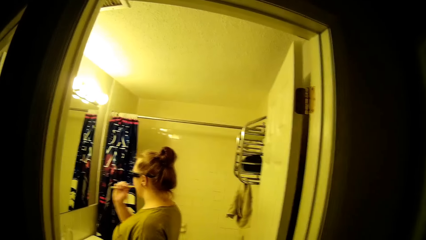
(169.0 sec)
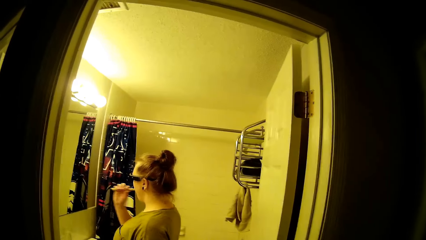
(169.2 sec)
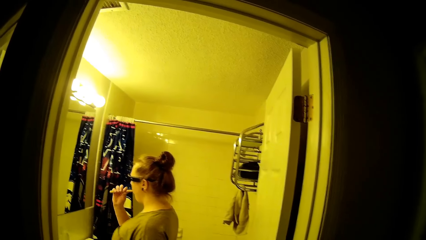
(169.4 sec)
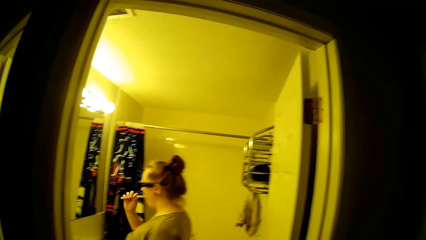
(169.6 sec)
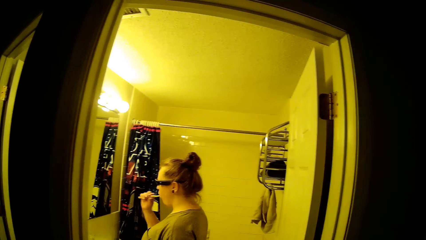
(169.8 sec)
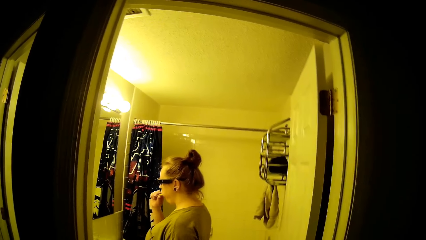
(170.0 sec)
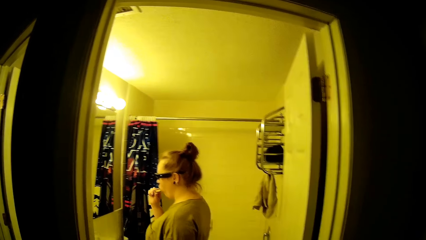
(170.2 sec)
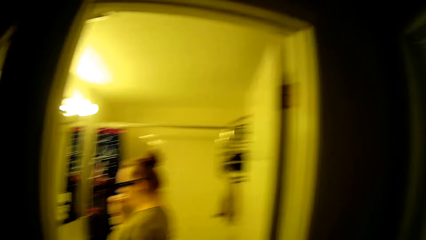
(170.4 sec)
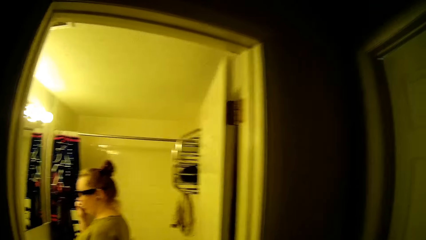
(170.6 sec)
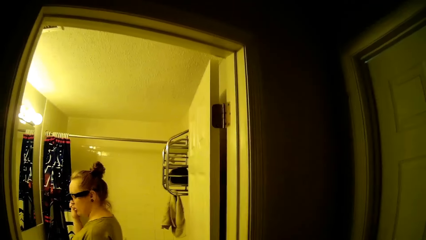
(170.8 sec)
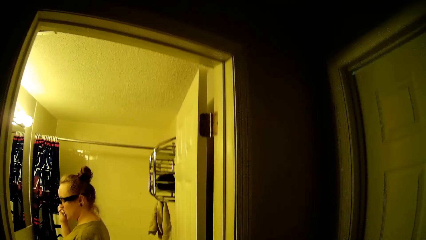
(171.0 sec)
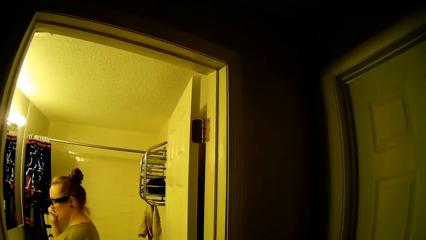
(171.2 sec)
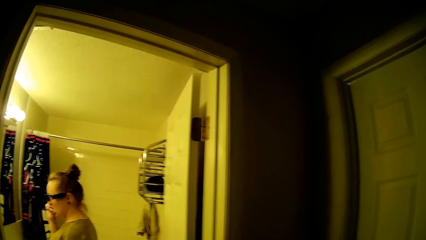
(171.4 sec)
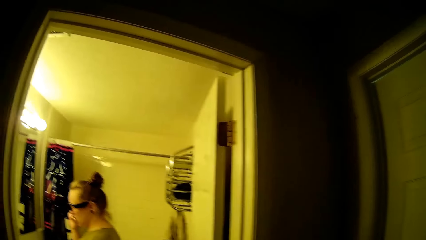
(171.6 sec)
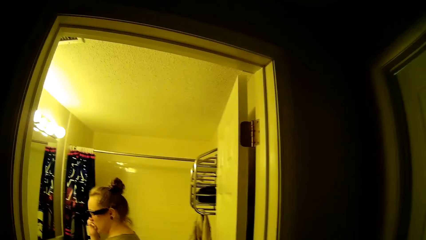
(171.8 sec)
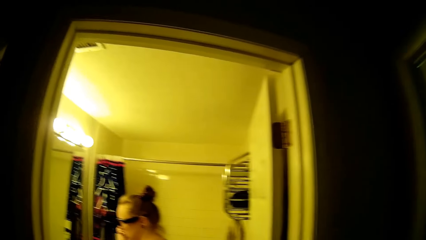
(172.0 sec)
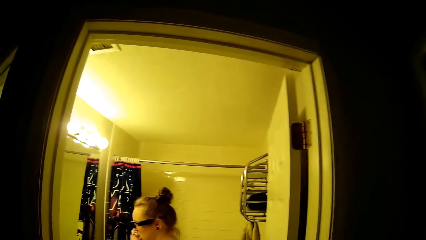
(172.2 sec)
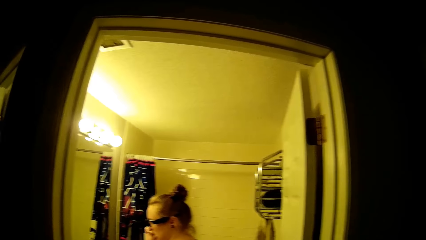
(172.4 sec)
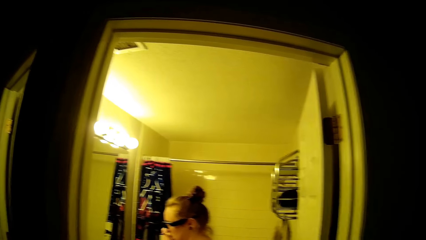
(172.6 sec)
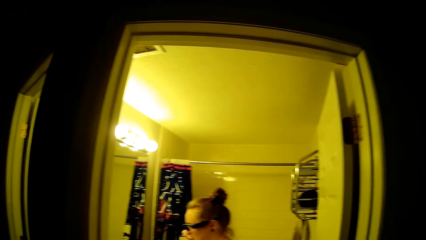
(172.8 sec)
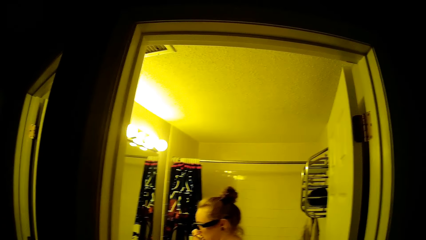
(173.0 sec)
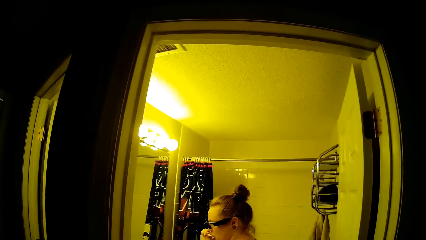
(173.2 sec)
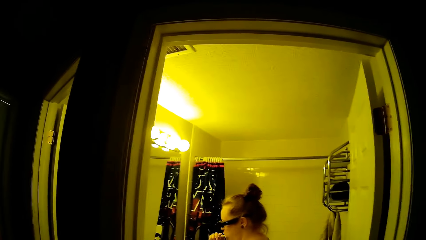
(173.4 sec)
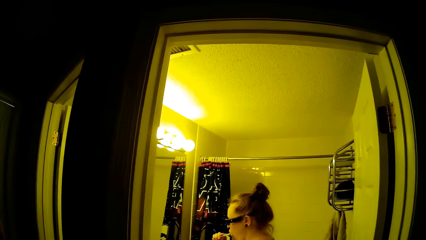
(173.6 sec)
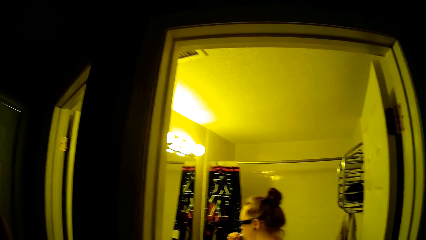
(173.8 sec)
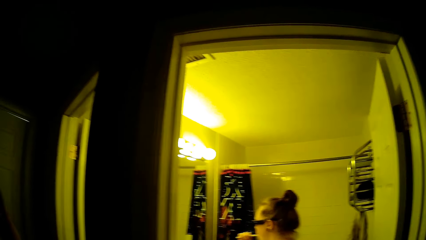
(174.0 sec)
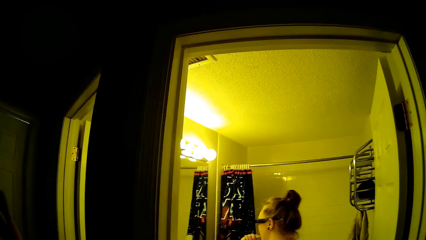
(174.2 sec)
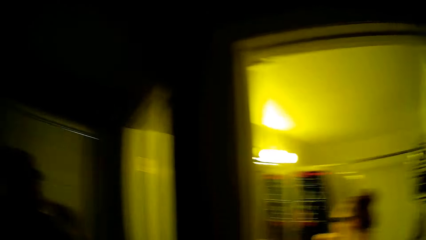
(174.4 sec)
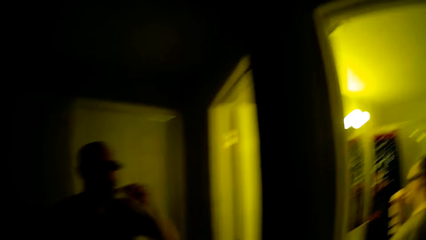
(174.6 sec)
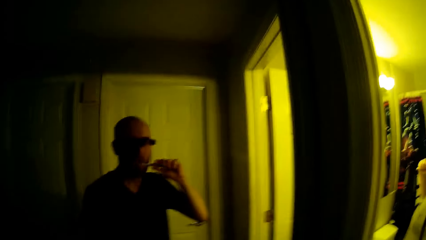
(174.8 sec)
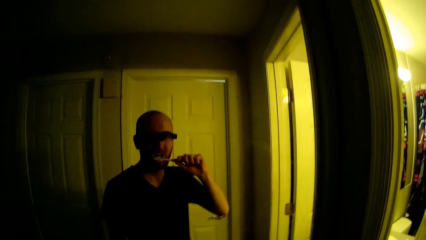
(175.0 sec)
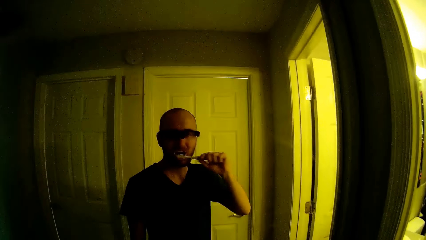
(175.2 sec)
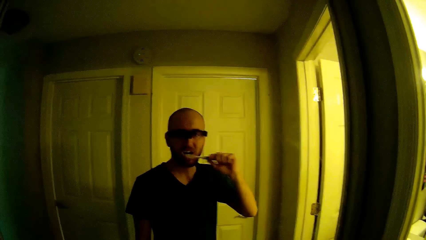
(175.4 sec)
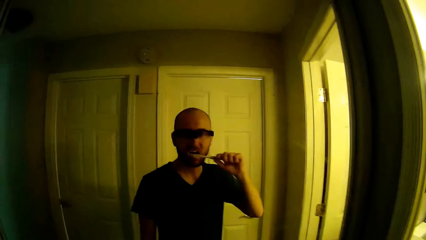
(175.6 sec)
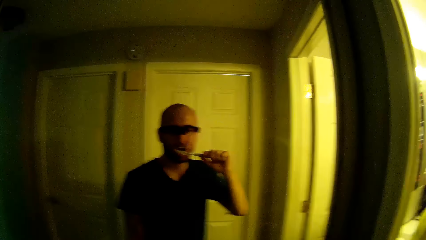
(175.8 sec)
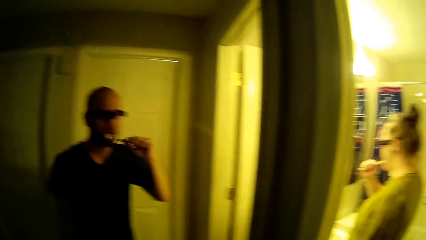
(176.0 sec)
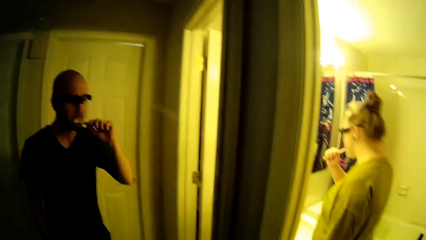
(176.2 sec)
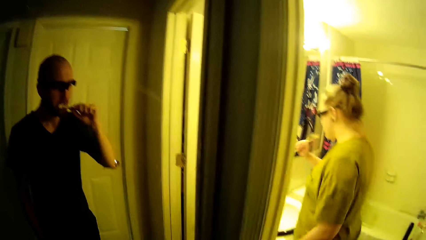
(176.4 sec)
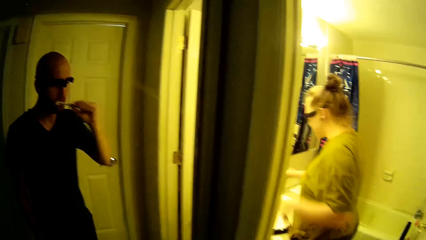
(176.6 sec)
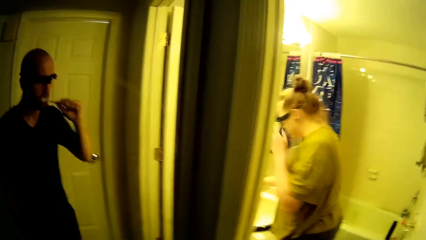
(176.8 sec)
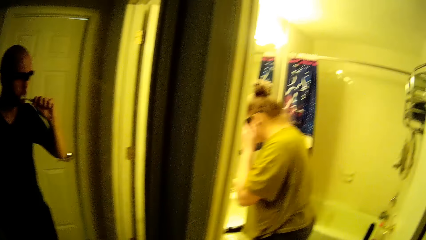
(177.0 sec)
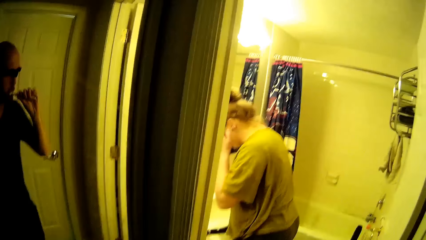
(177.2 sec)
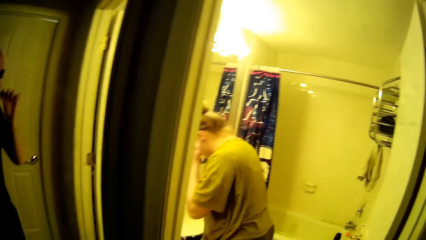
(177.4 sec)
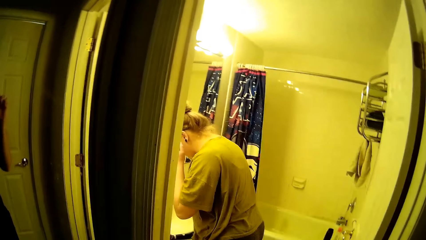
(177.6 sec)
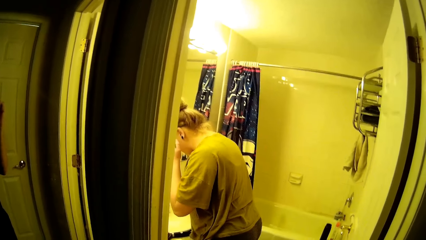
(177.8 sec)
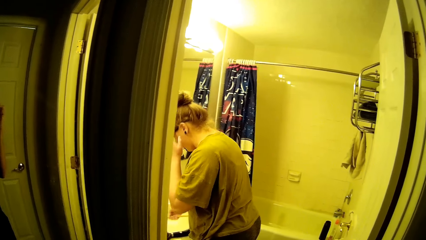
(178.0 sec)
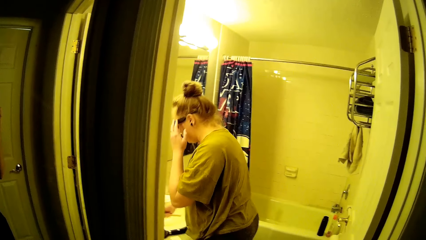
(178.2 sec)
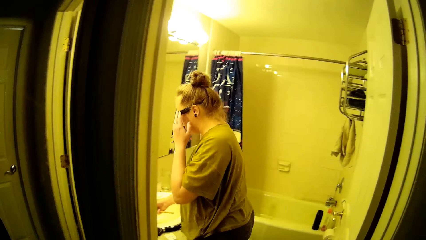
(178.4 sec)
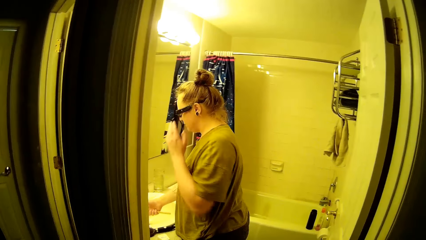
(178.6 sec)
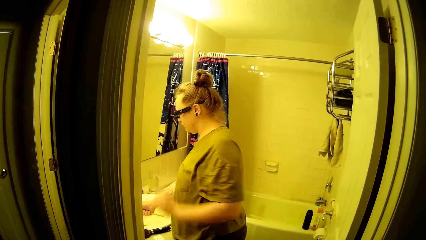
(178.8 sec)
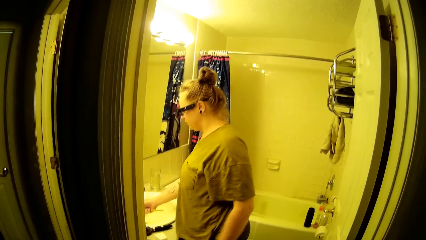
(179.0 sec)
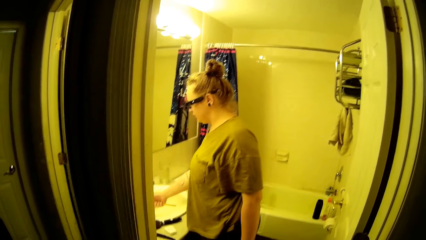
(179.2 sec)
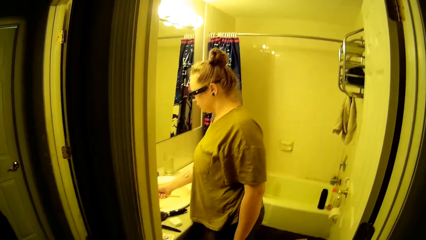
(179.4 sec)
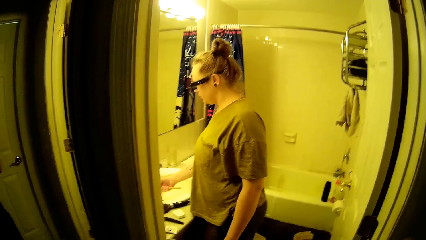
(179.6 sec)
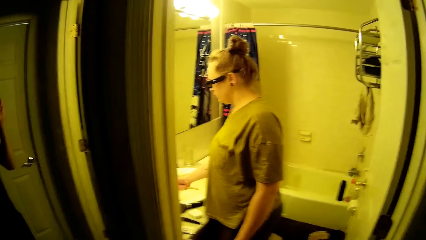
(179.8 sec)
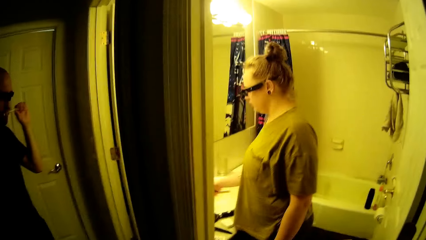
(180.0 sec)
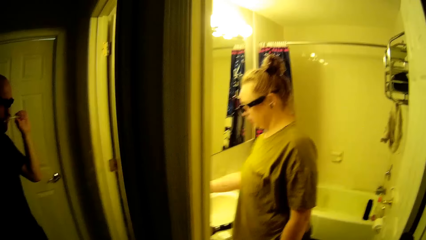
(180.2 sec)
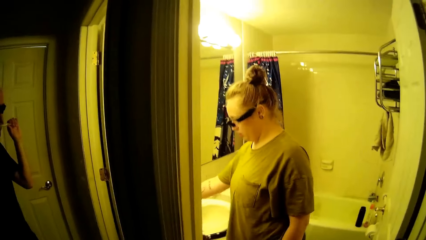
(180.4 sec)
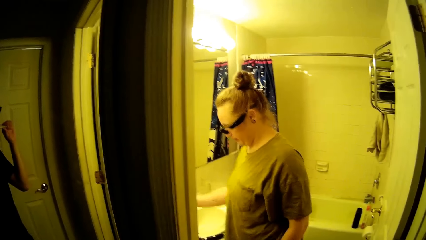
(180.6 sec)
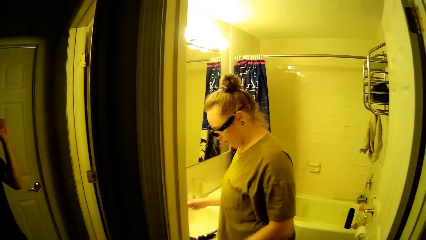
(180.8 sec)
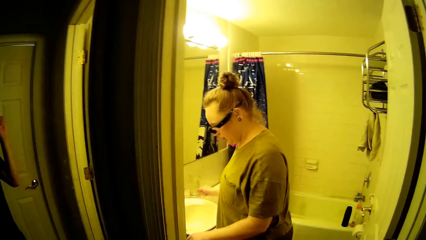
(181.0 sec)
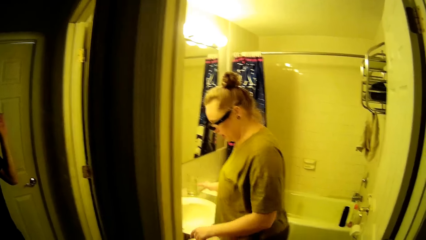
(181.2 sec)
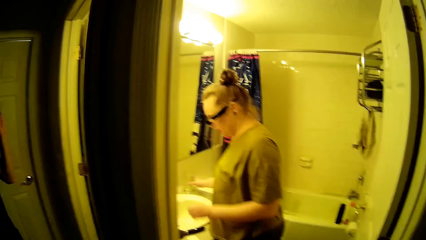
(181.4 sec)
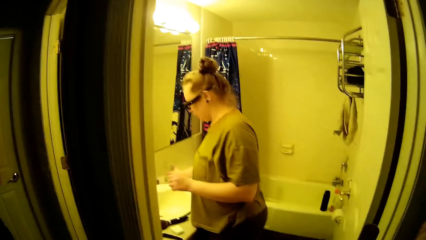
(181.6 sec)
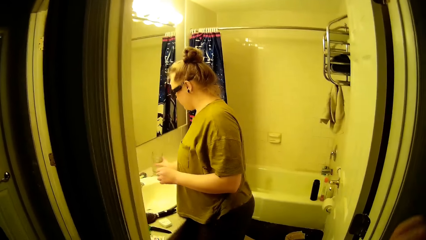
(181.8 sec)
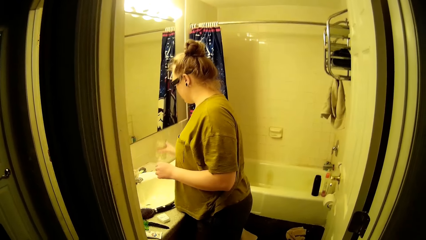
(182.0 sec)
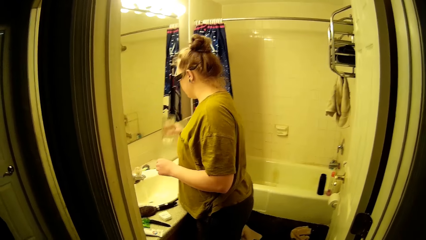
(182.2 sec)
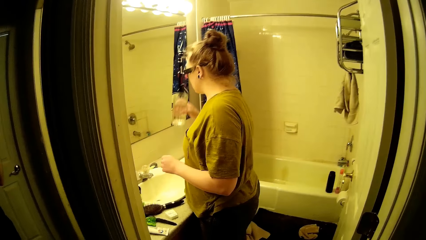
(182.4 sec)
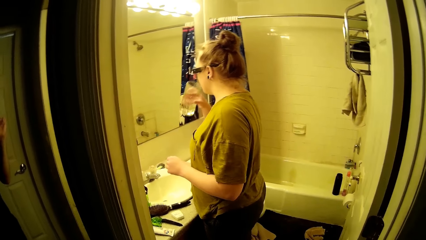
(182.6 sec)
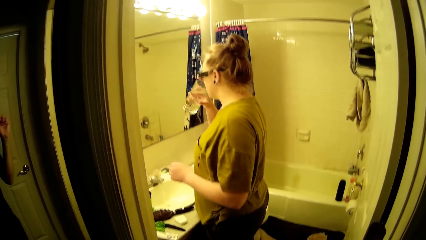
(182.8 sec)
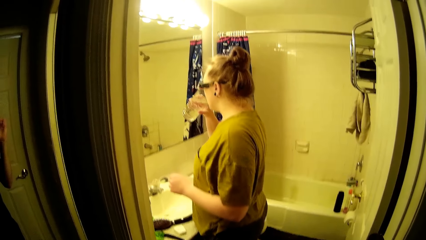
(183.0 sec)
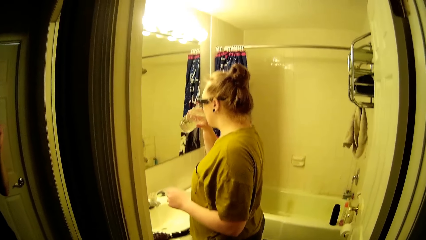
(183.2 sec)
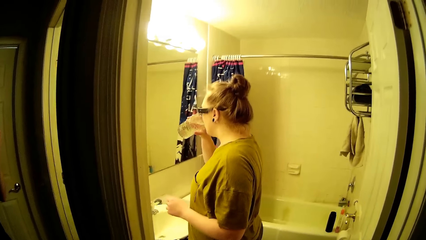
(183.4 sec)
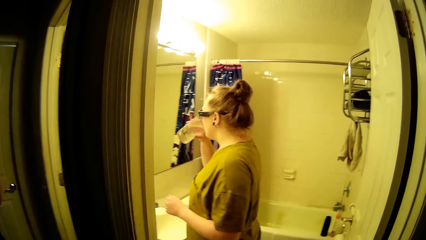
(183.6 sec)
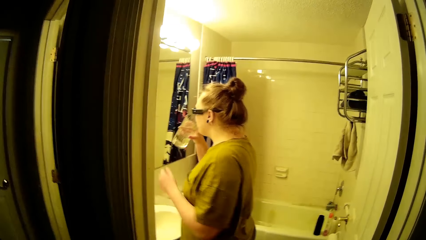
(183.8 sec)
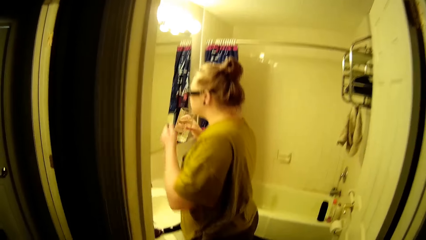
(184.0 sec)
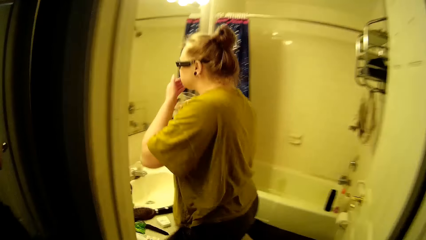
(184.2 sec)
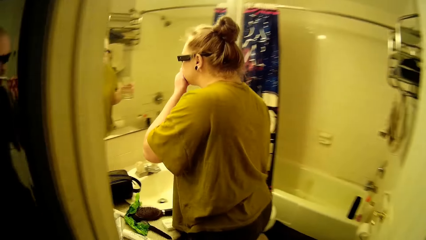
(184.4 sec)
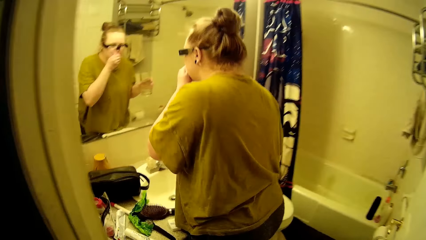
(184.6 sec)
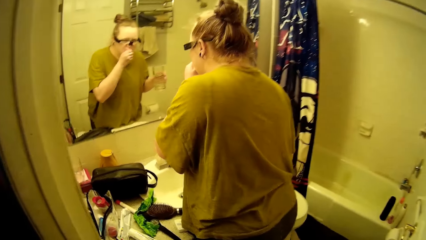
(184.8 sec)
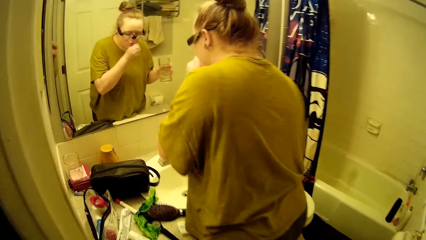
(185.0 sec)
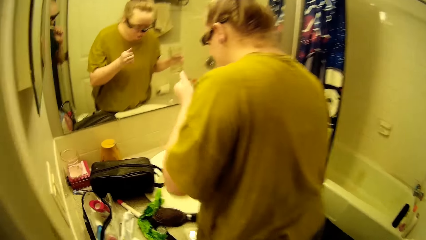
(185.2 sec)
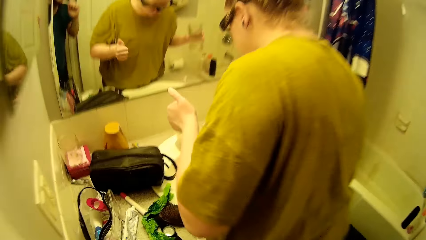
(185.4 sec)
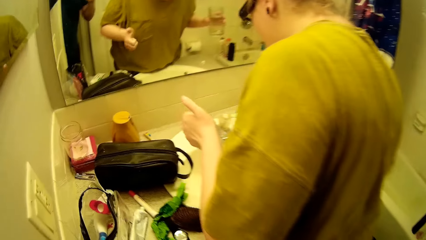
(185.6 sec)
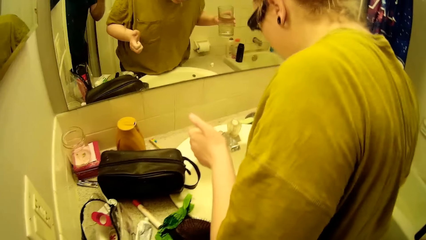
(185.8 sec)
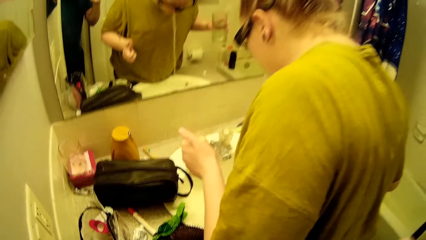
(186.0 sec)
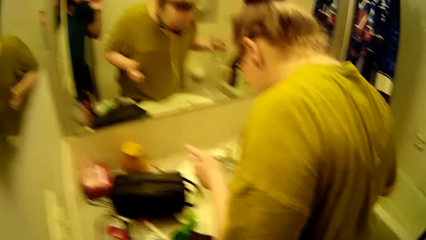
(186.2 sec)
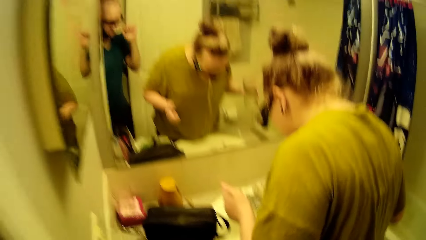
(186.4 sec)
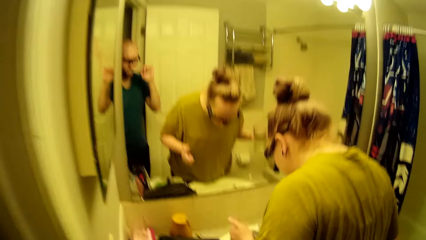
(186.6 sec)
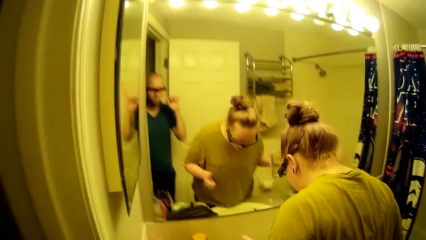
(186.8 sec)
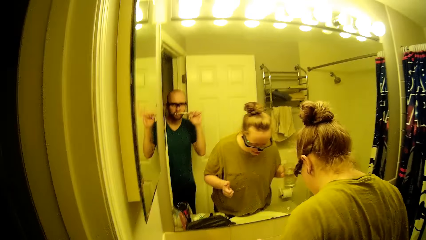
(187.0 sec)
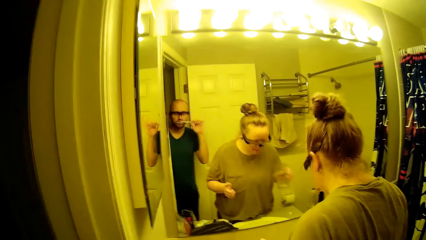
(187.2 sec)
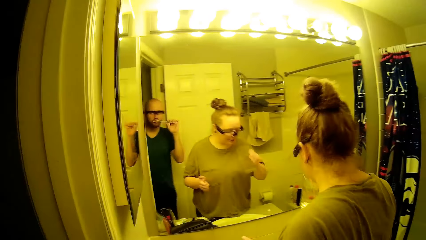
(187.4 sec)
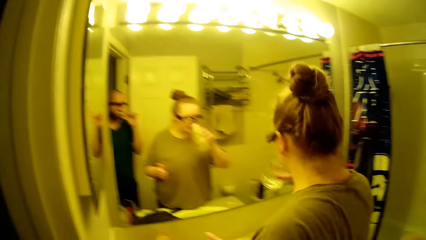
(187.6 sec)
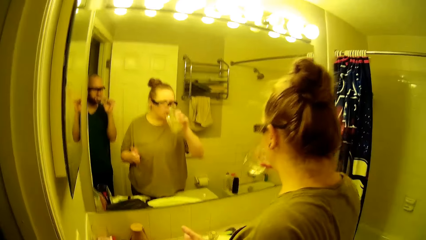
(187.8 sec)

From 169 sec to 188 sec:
The camera wearer brushes his teeth. The woman touches the glasses on her face with her left hand. The woman rinses the toothbrush in her right hand with water from the toilet tap. The woman places the toothbrush in her right hand on the toilet sink. The woman picks a glass of water from the toilet sink with her right hand. The woman drinks water from the glass cup in her right hand. The woman wipes her mouth with her left hand. The woman spits into the kitchen sink.
